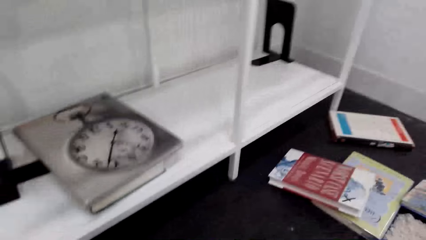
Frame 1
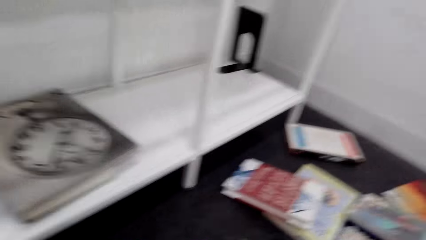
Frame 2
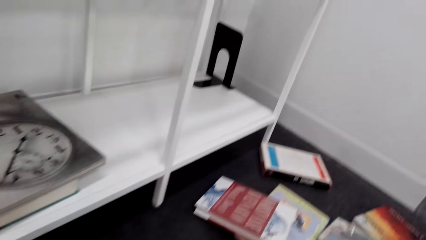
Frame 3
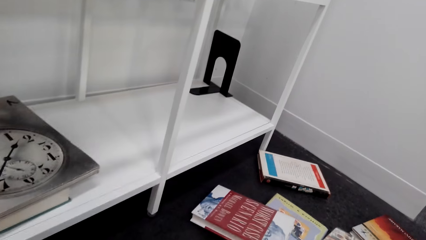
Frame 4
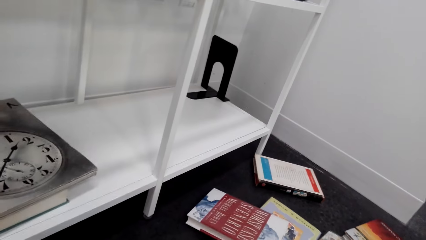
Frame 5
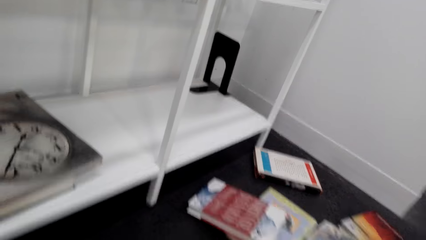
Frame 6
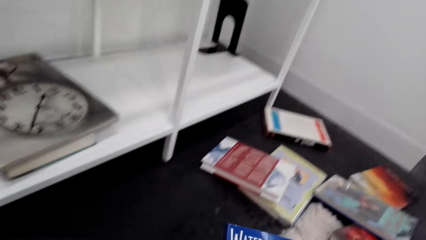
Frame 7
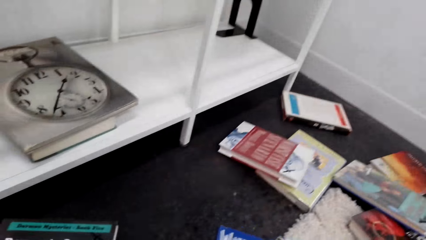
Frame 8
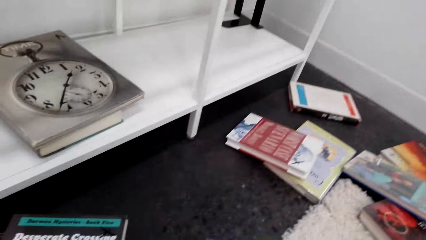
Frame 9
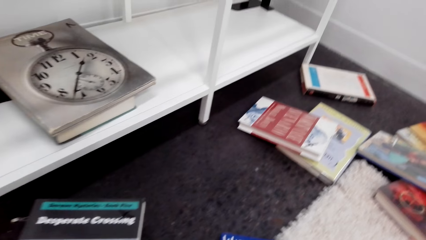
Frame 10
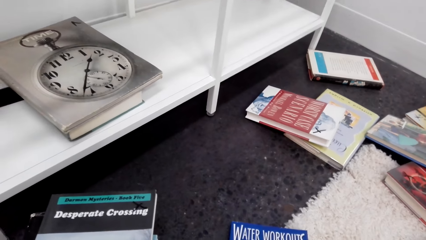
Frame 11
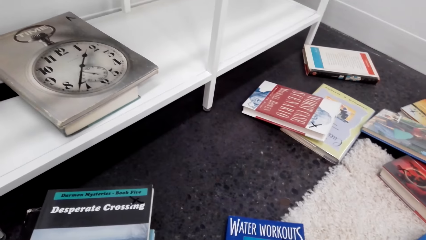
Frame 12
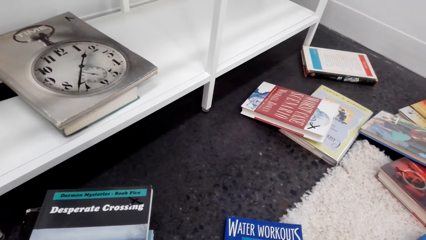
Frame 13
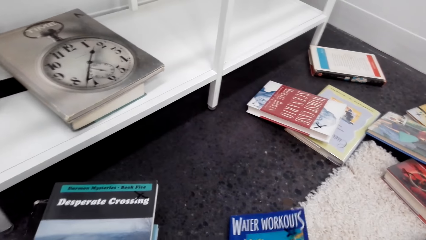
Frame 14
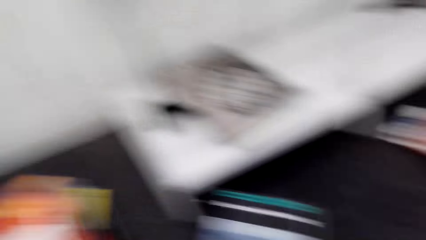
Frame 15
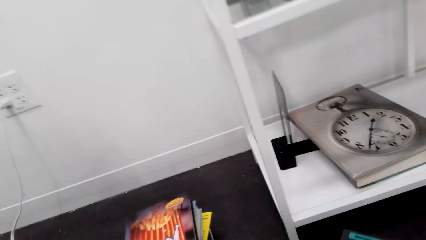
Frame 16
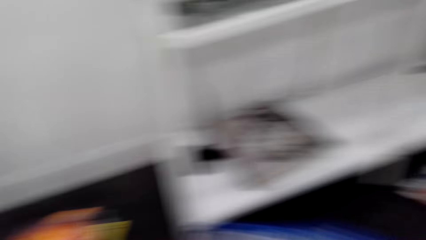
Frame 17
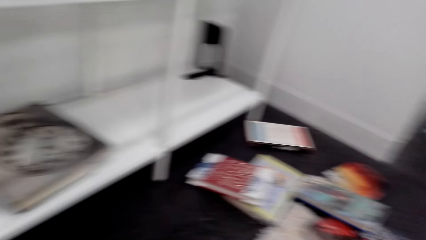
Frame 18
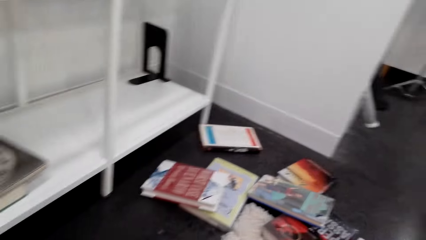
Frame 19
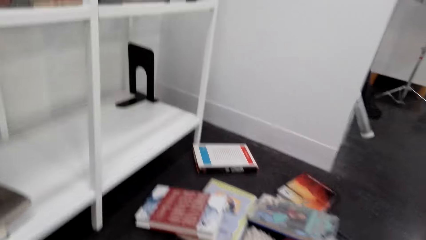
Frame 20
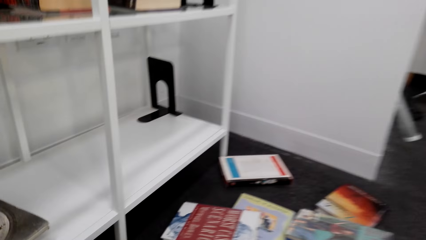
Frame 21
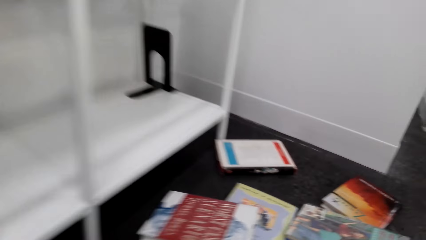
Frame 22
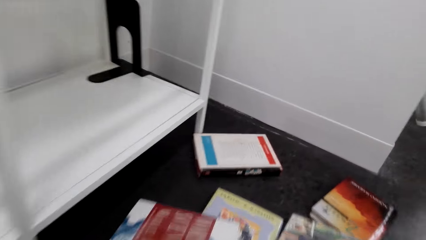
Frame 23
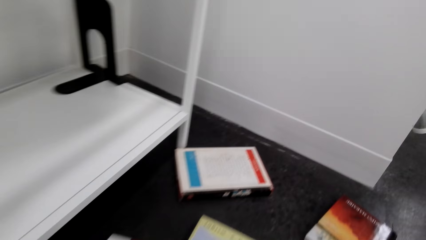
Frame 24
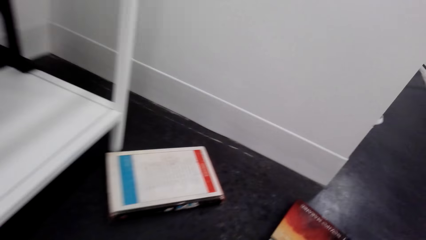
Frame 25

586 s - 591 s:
The camera wearer picks up the book from the carpet.

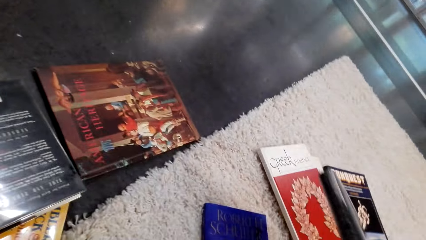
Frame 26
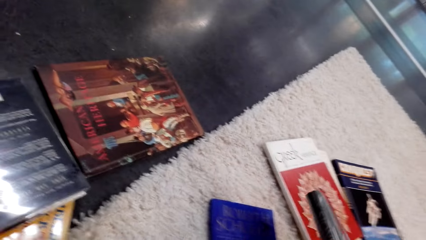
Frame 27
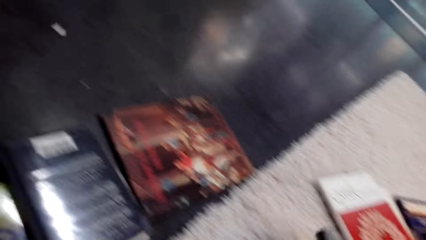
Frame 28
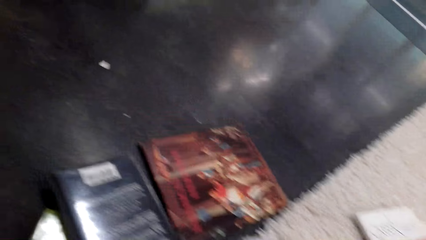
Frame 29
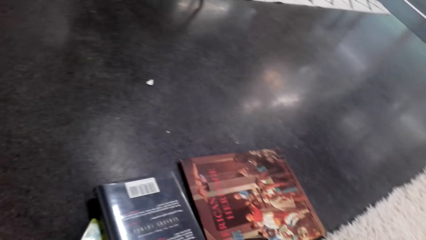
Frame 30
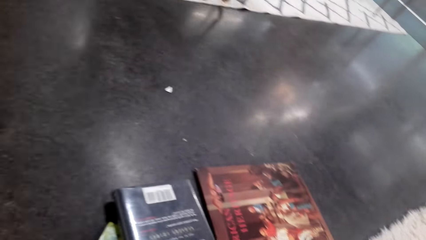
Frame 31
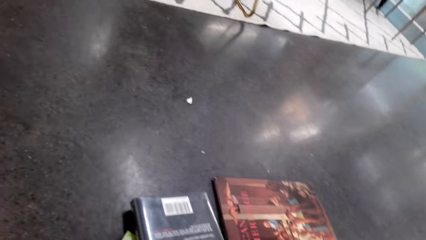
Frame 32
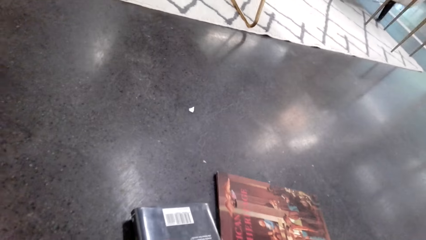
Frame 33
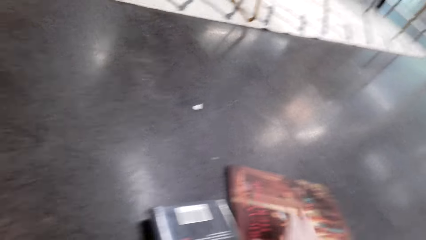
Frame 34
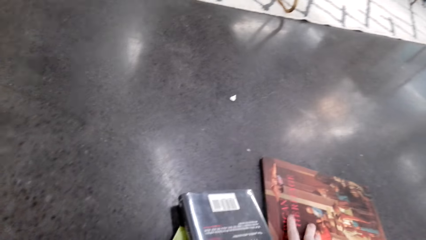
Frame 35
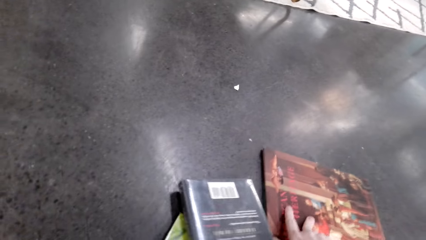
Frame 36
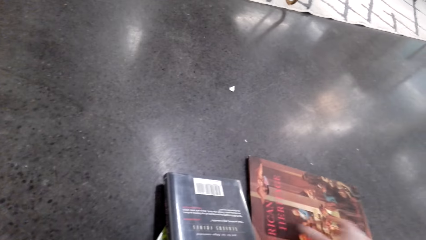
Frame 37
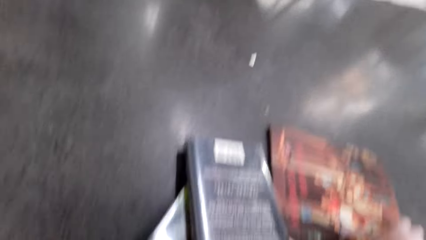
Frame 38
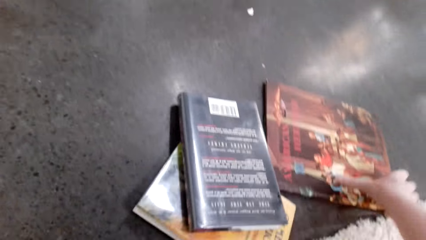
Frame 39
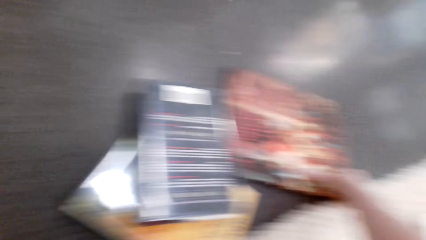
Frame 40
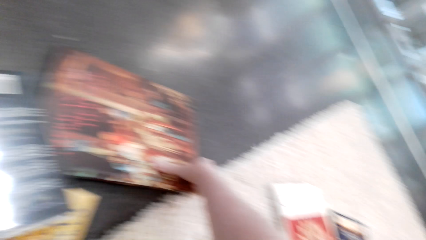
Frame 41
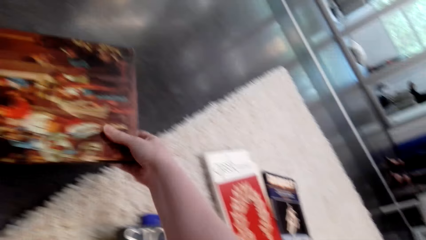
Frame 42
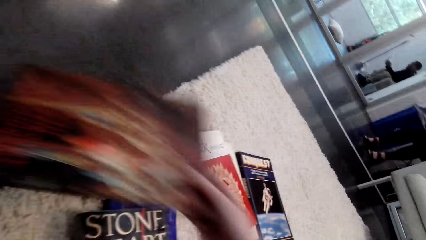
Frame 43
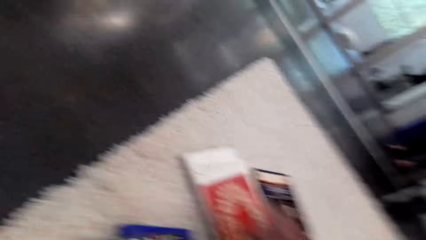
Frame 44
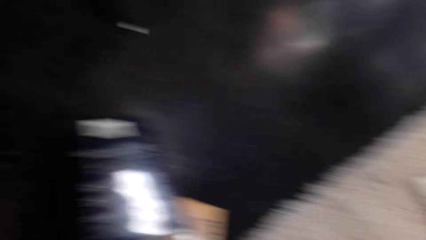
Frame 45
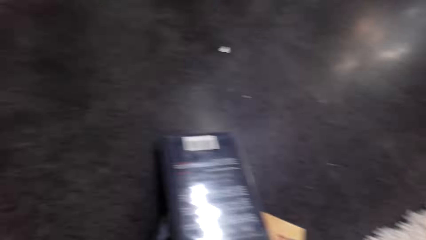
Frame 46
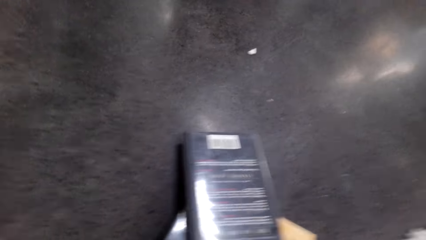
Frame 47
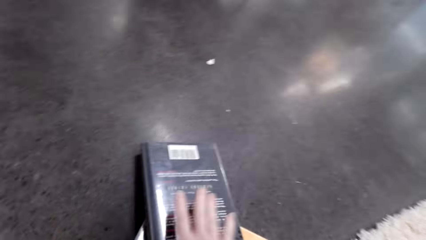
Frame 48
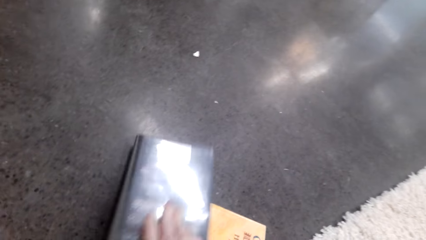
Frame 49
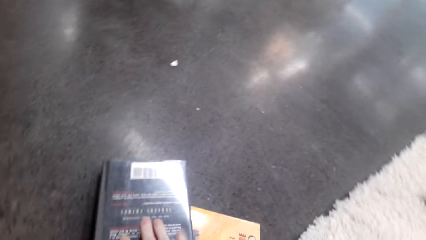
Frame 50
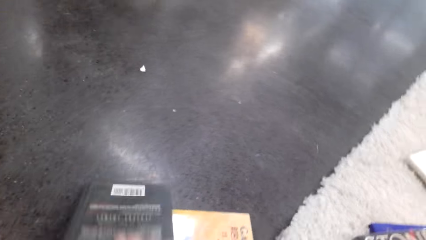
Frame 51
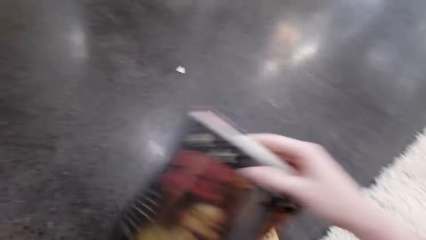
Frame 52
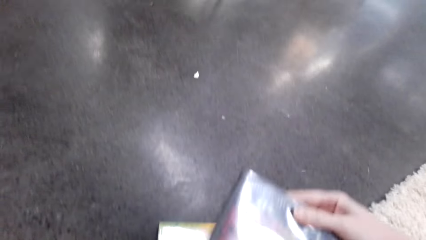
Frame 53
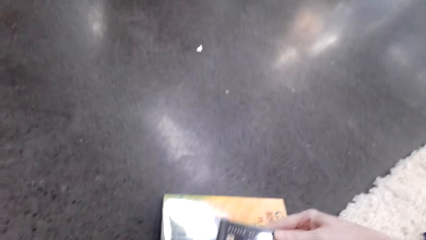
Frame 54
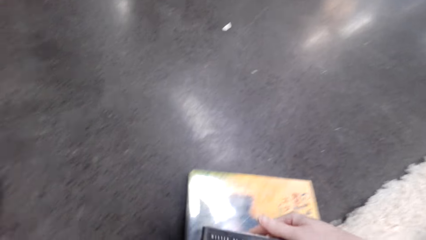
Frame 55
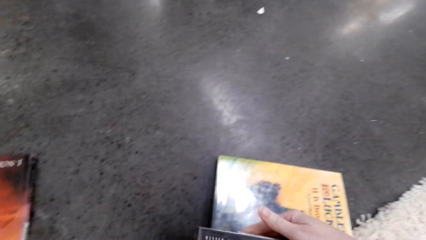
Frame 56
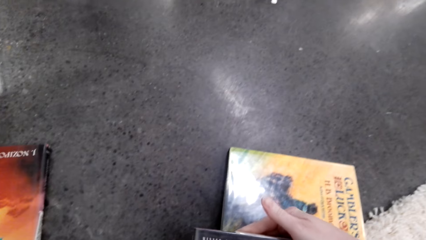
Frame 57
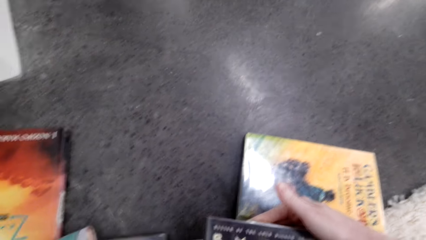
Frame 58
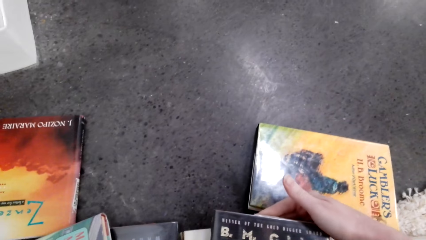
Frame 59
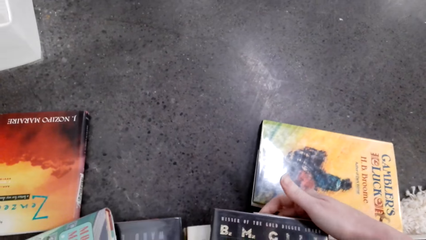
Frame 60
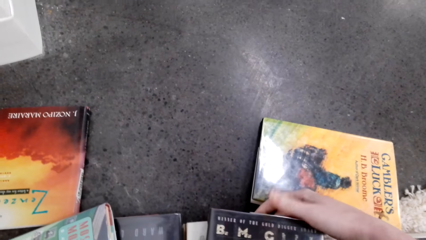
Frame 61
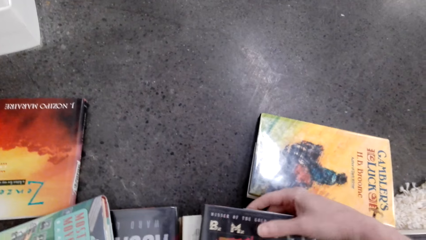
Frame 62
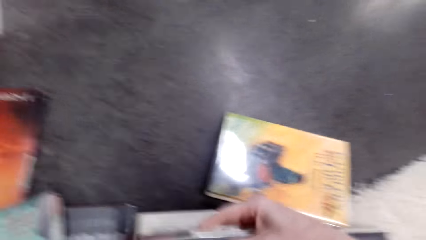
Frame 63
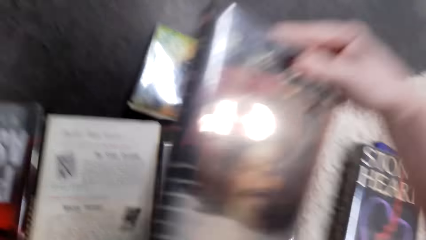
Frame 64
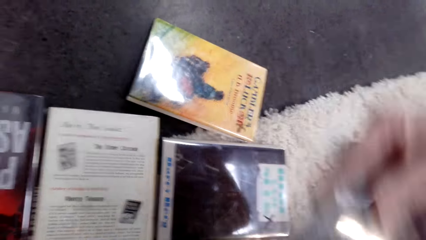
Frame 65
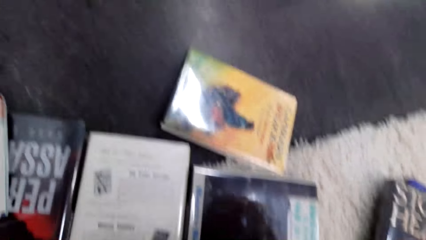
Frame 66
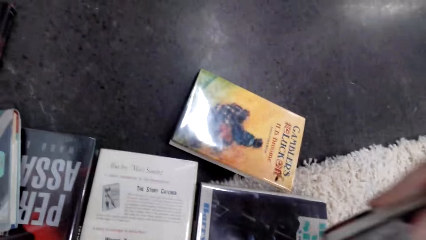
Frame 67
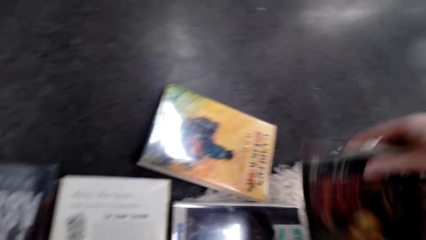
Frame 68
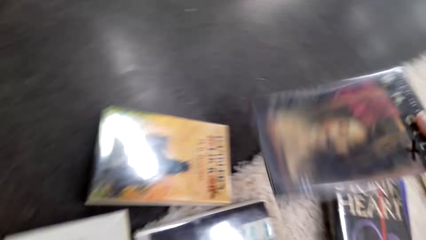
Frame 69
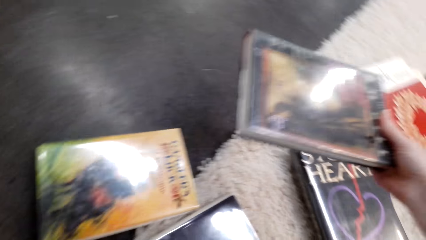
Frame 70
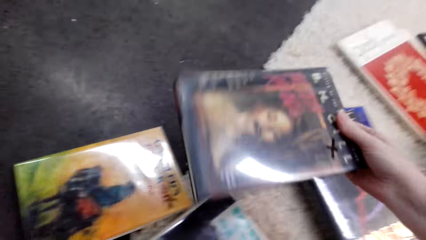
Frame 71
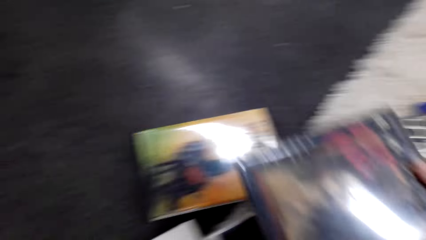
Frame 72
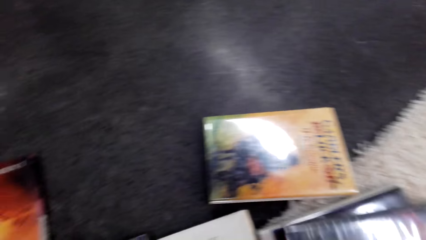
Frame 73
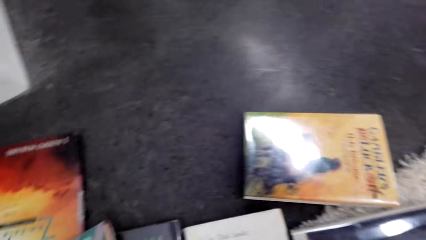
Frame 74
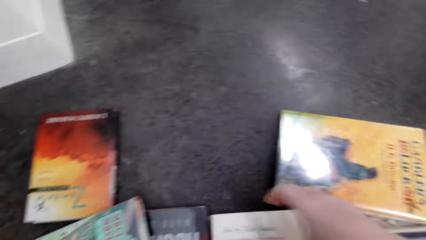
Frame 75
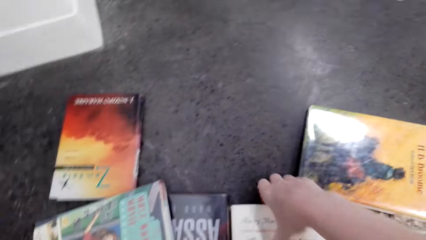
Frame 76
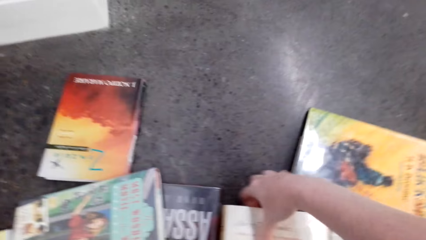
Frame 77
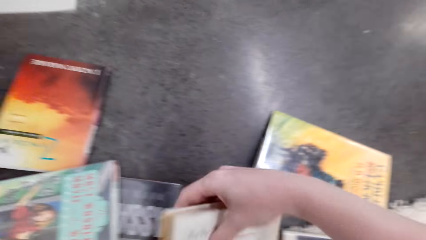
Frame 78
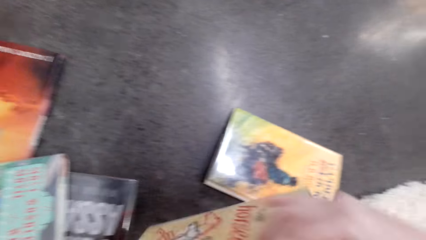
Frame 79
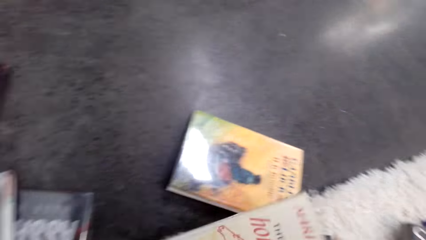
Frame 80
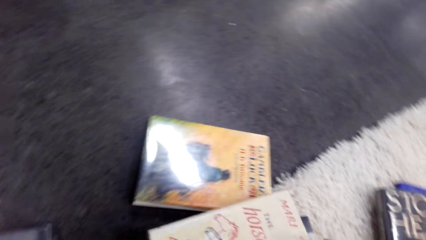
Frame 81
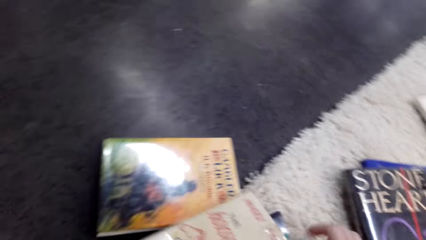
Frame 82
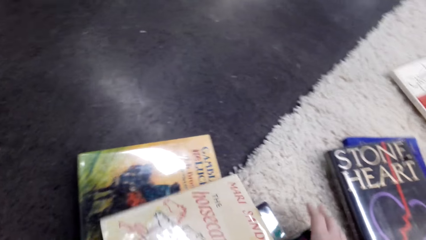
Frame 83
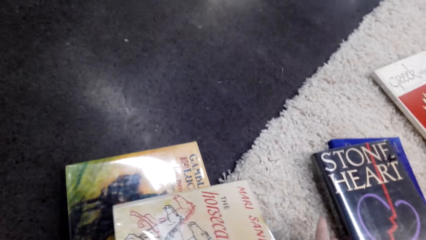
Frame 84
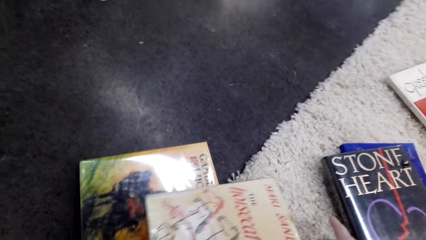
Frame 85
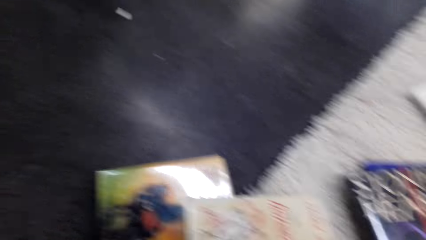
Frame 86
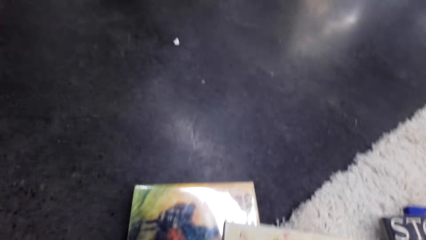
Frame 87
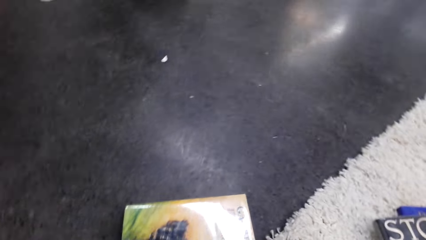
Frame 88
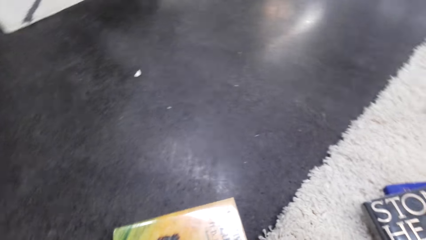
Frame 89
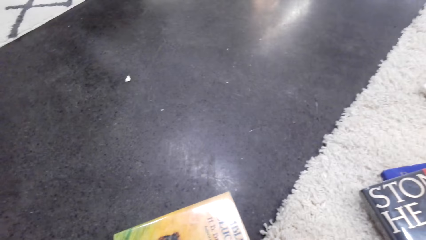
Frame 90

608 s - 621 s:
The camera wearer picks up the book from the carpet. They pick up the book from the floor. They pick up the book from the pile of books. They check the book. They put the book on the carpet. They pick up the book from the floor. They put the book on the pile of books.
